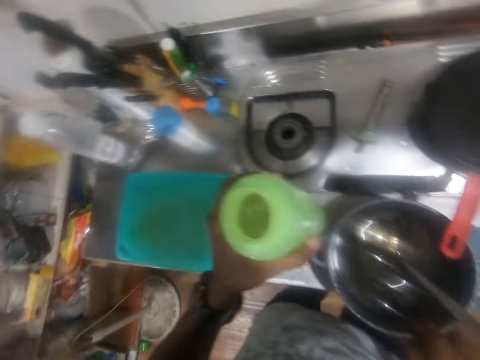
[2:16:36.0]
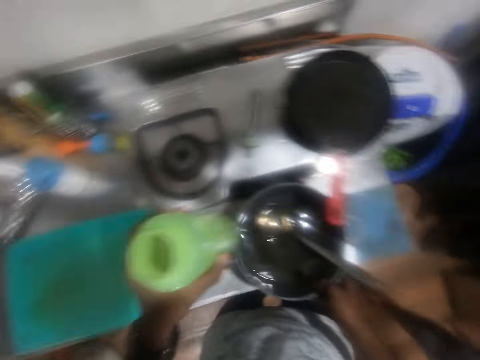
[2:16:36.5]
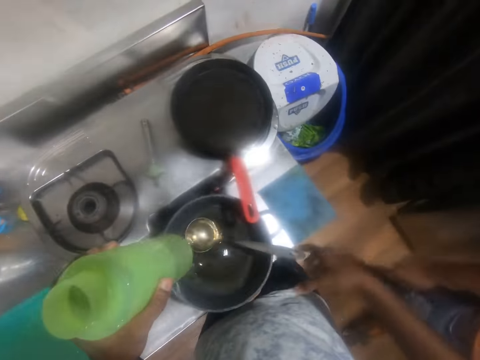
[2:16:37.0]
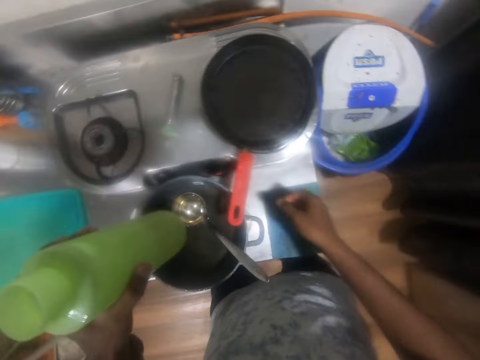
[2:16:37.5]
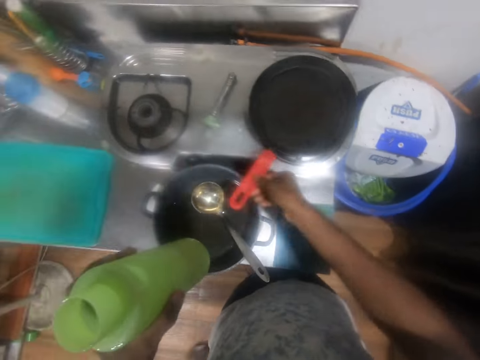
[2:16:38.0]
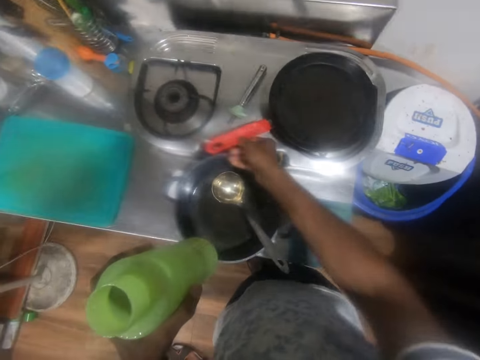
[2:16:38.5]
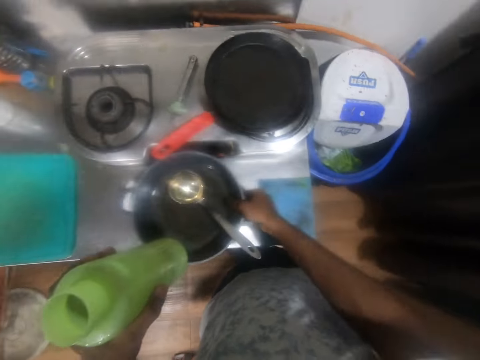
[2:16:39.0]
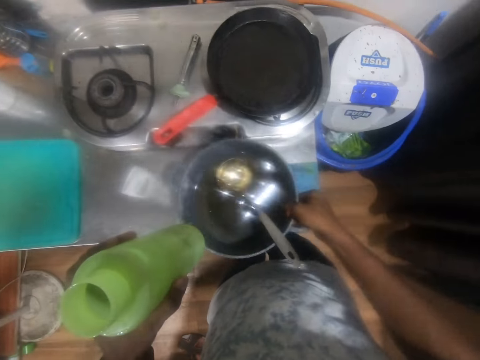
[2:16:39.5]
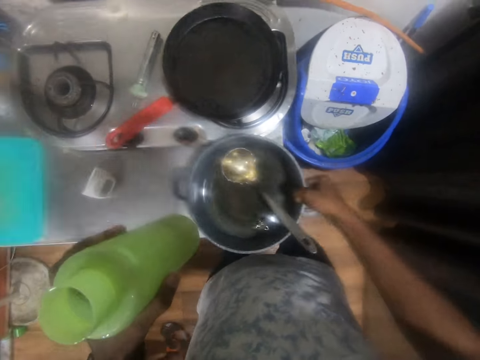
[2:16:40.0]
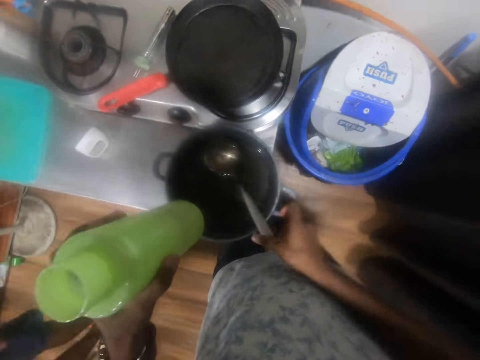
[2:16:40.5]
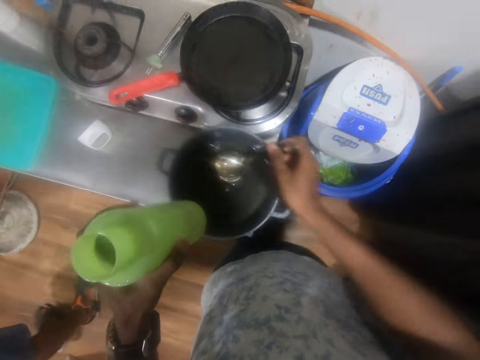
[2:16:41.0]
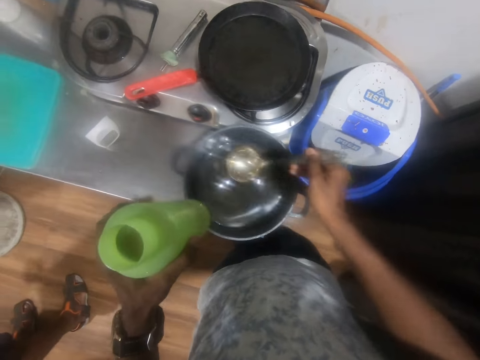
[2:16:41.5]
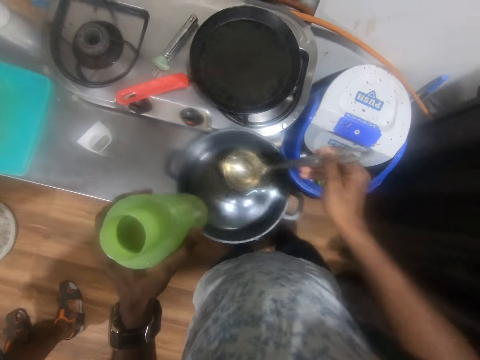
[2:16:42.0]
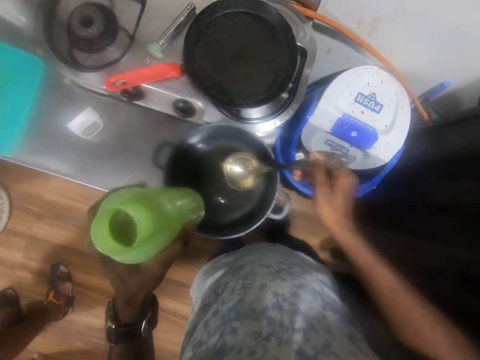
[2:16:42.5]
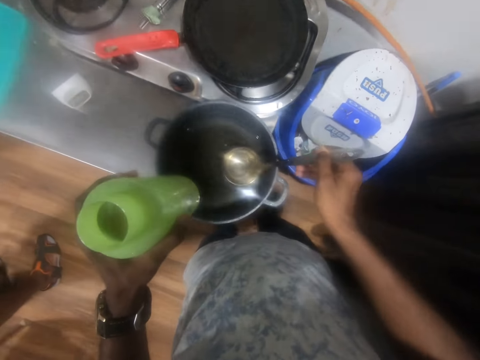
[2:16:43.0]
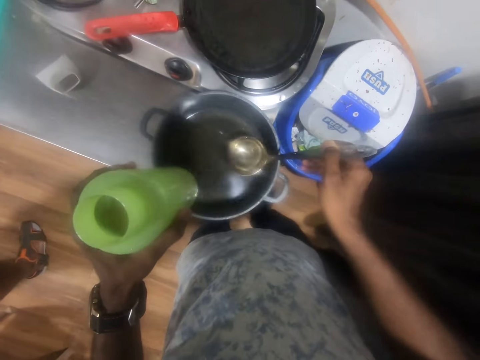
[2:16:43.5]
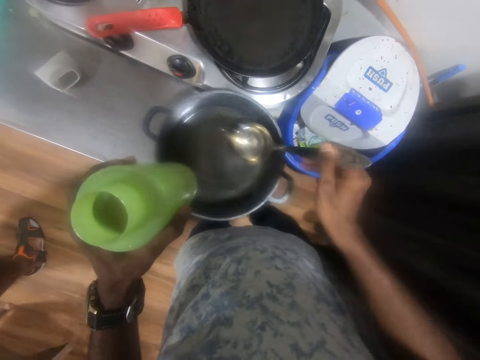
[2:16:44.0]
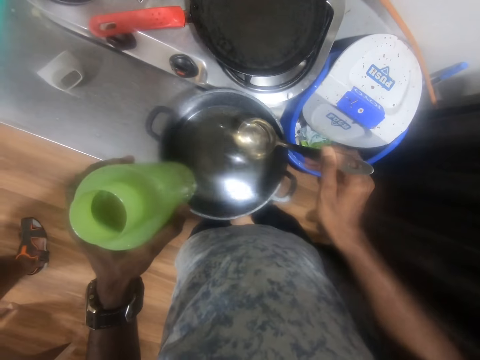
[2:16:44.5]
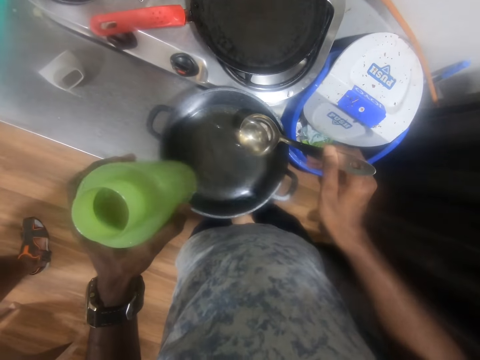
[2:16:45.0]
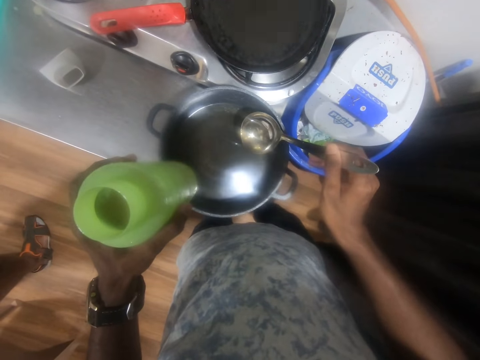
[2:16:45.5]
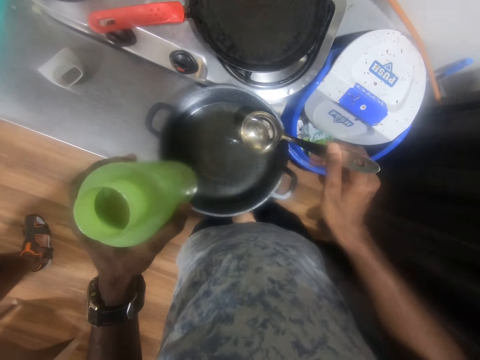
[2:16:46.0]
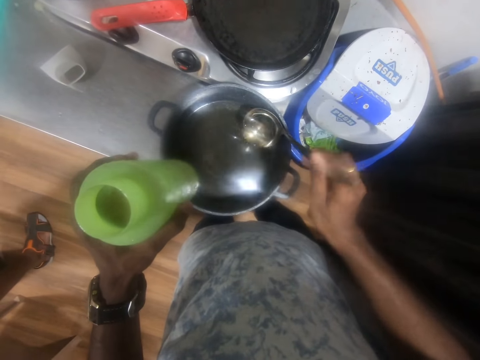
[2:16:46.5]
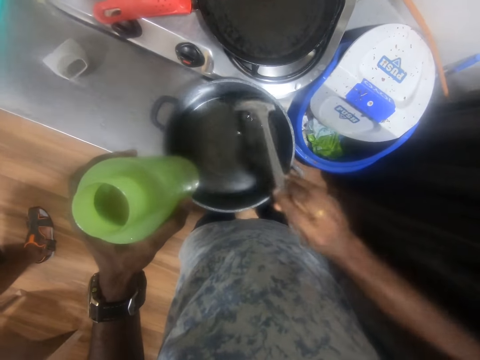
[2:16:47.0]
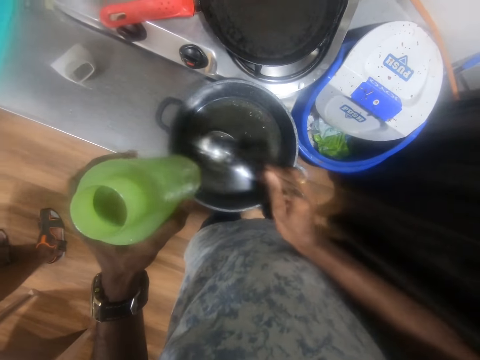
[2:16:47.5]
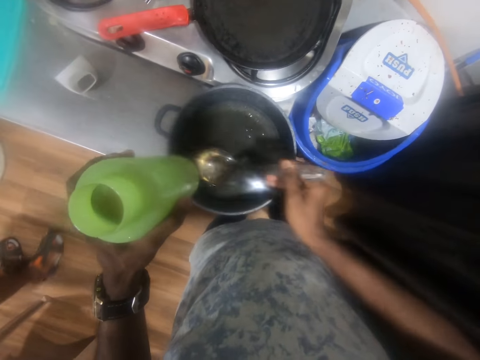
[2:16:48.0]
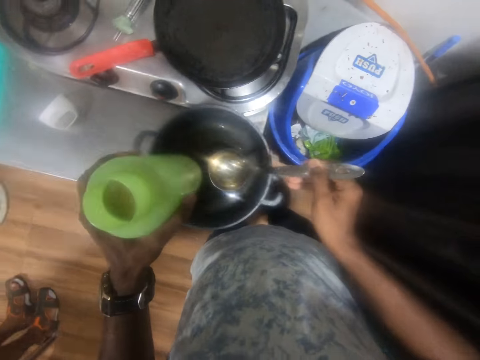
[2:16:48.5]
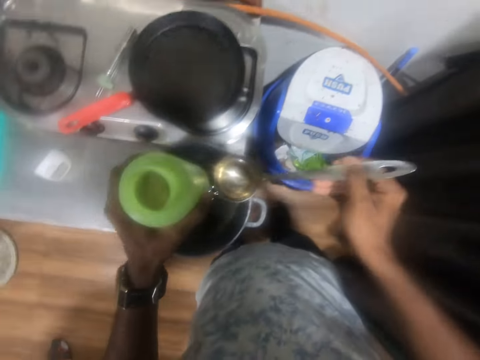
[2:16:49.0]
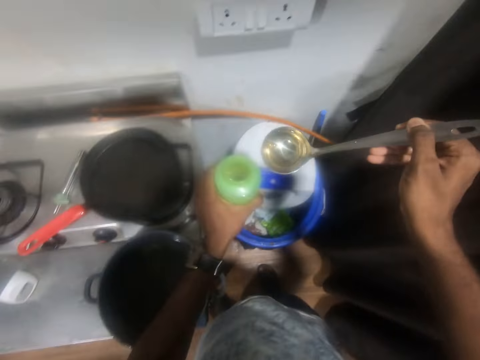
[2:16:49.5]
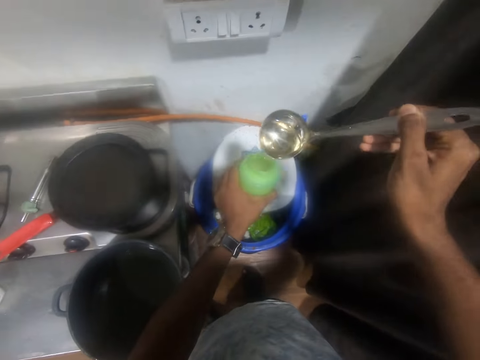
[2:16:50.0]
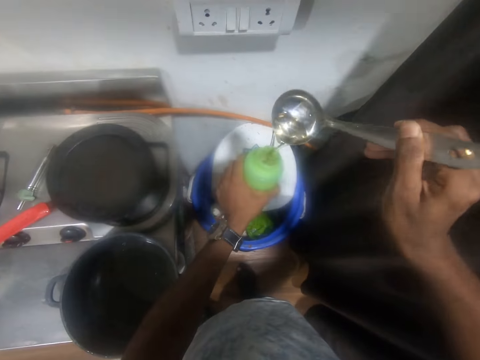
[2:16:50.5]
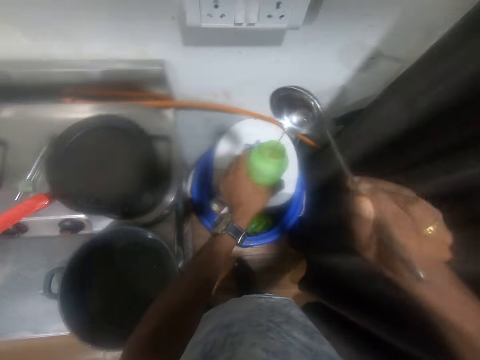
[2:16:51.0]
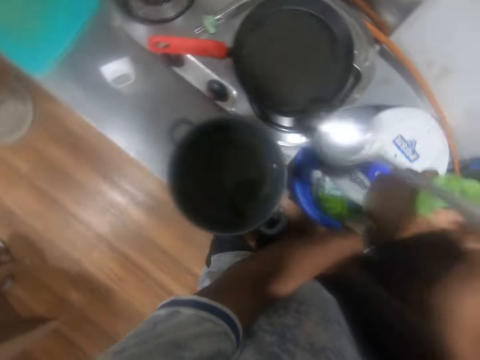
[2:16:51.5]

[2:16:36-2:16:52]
The camera wearer moves the pan on a cooker with his right hand. He moves the pot on the table with his right hand. He picks the ladle from the pot with his right hand. He scoops some water or oil from the pot with the ladle in his right hand. He pours the water into the pot with the ladle in his right hand. He scoops some water from the pot with the ladle in his right hand. He pours the water into the bottle with the ladle in his right hand.

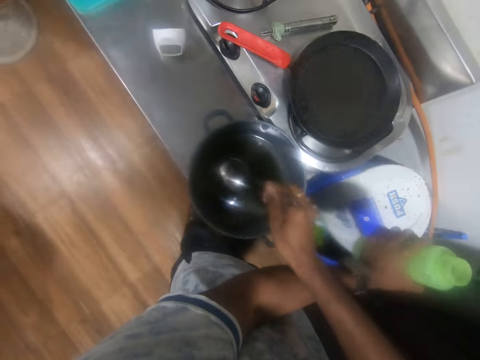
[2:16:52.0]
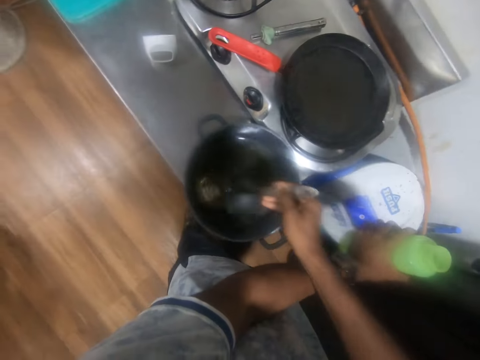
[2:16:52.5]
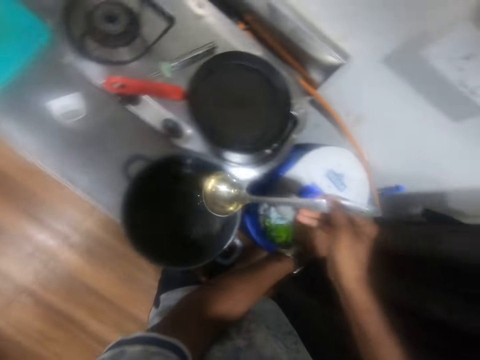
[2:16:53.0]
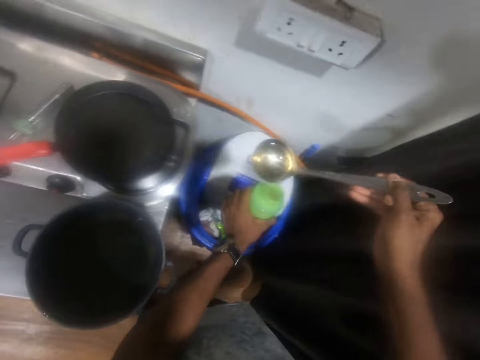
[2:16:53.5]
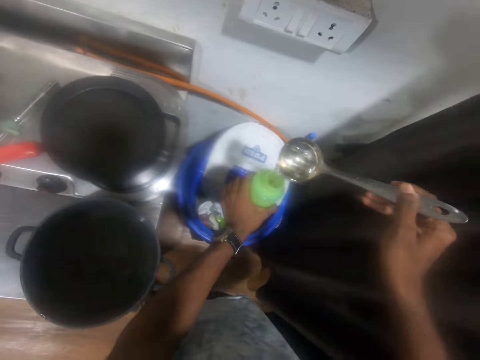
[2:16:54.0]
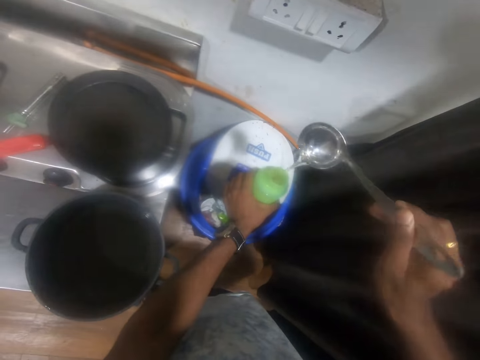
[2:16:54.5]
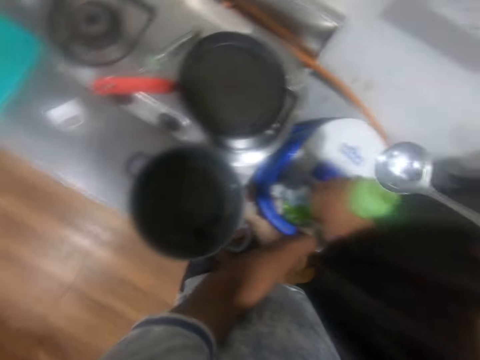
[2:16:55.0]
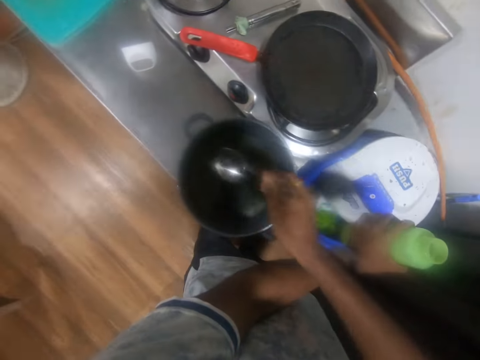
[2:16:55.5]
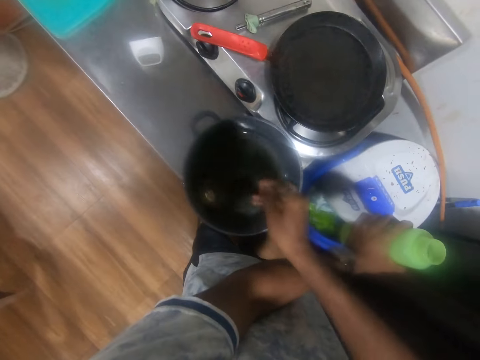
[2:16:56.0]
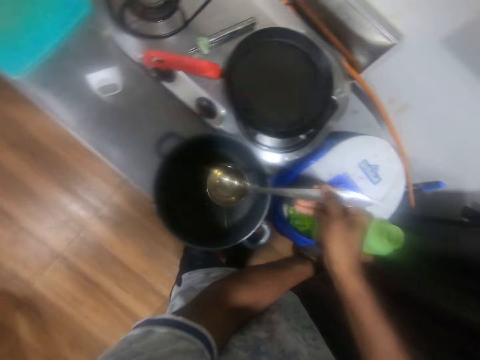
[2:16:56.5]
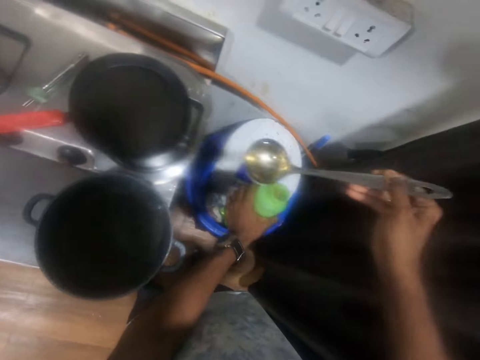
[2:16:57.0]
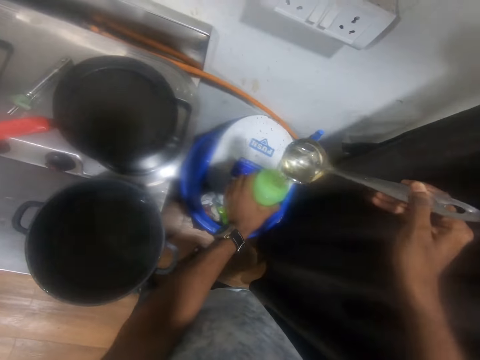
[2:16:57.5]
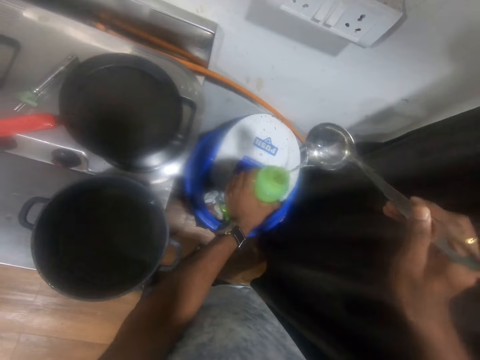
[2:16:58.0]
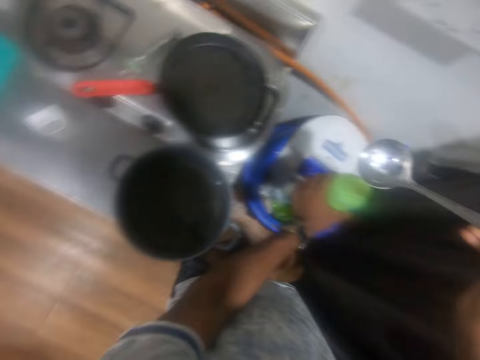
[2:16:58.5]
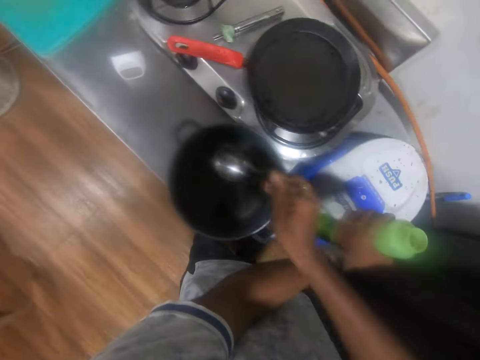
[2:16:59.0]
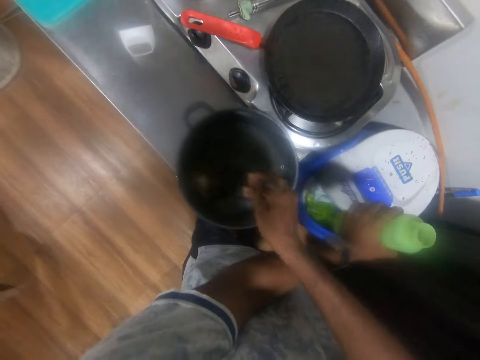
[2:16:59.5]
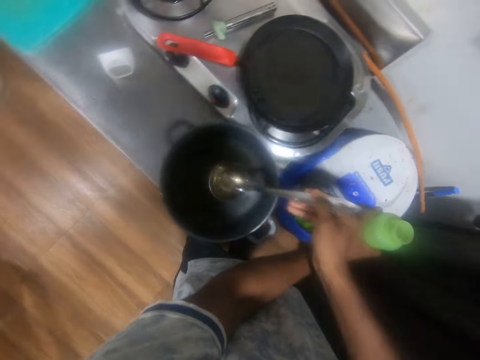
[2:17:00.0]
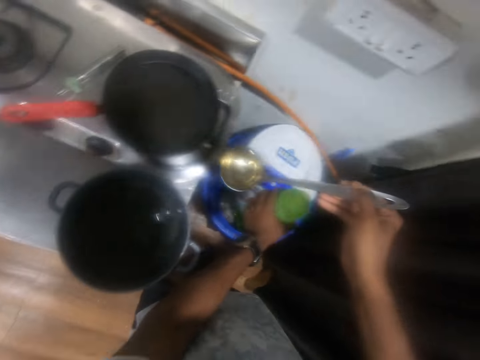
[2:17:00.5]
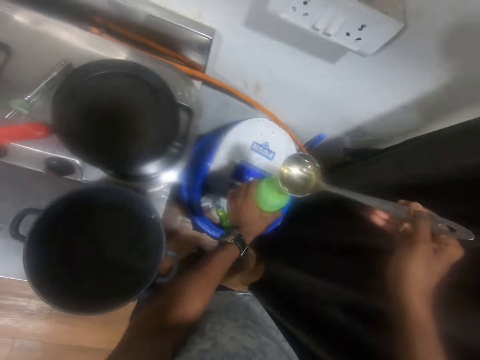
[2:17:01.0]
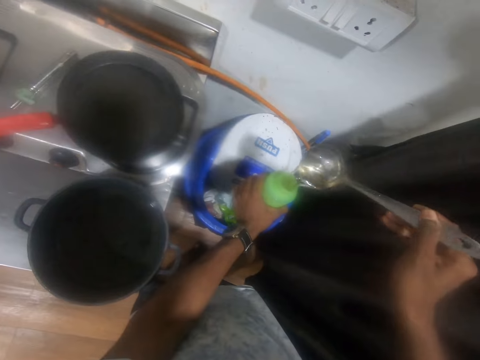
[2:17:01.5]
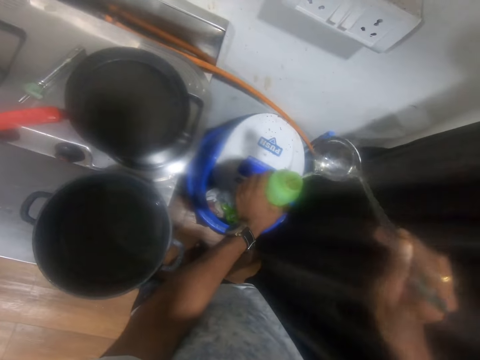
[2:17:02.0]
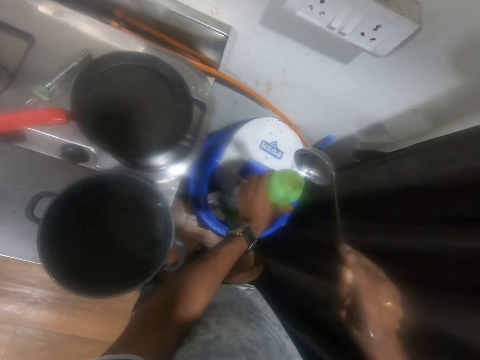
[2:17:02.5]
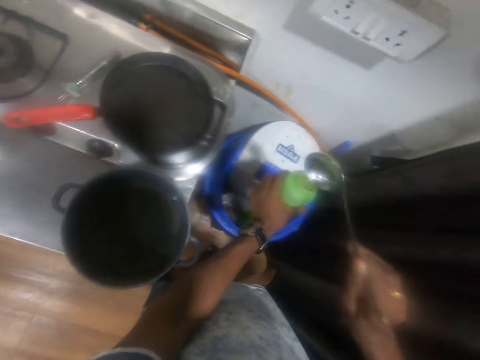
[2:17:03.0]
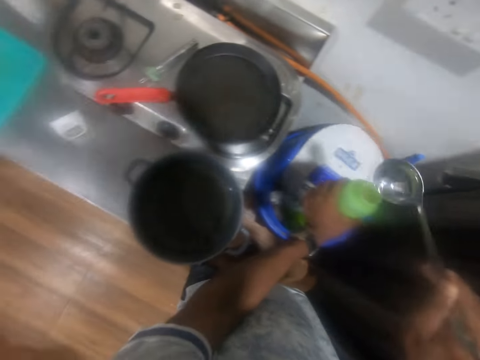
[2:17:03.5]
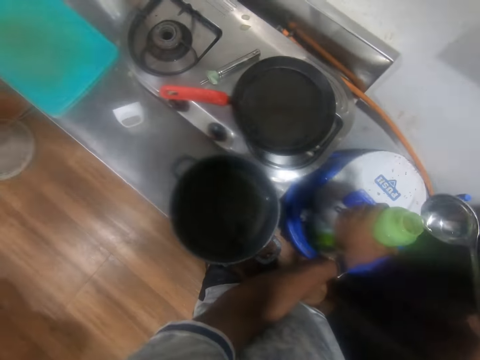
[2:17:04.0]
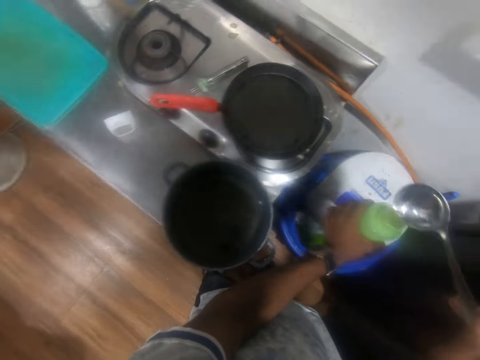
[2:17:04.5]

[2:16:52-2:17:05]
The camera wearer scoops some water or oil from the pot with the ladle in his right hand. He pours the water into the bottle with the ladle in his right hand. He scoops some water from the pot with the ladle in his right hand. He pours the water into the bottle with the ladle in his right hand. He scoops some water from the pot with the ladle in his right hand. He pours the water into the bottle with the ladle in his right hand. He hits the ladle on the bottle with his right hand.
